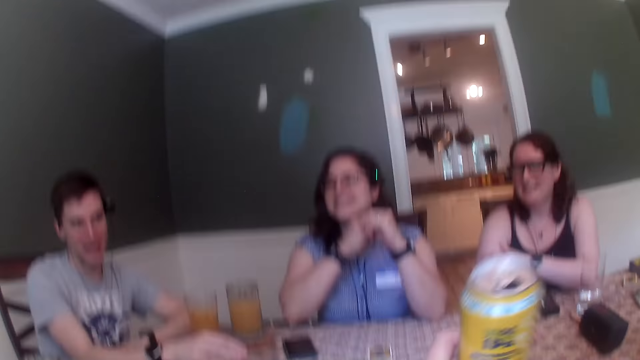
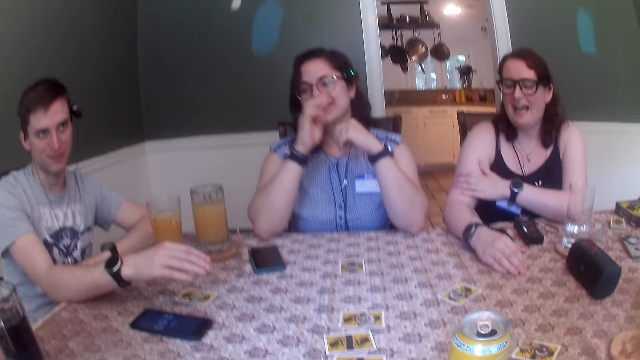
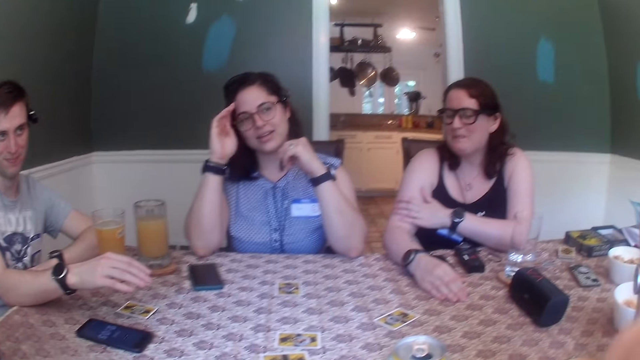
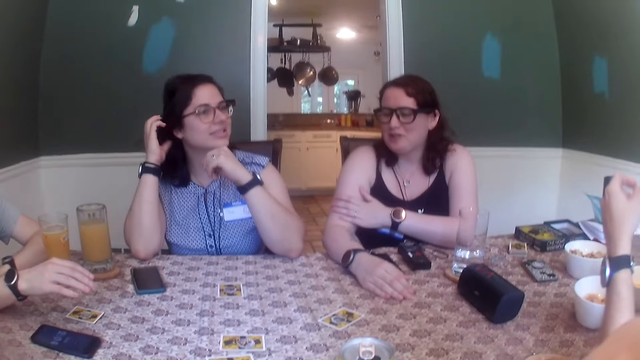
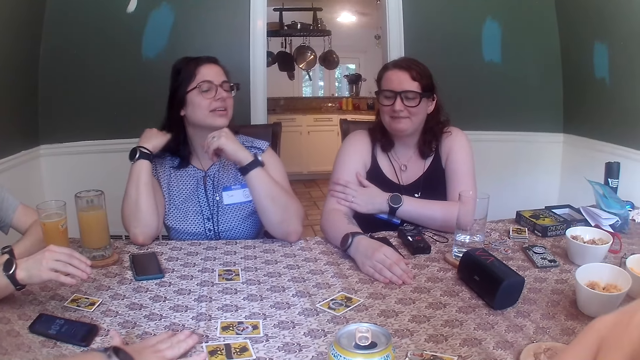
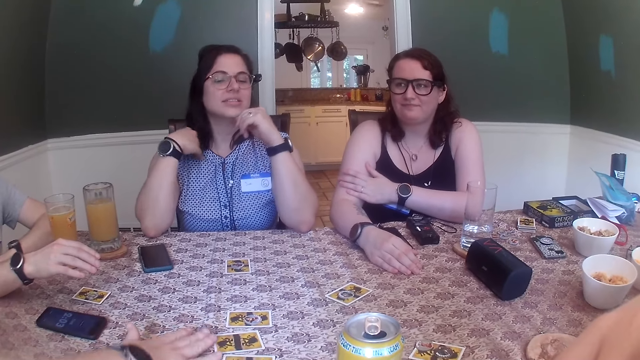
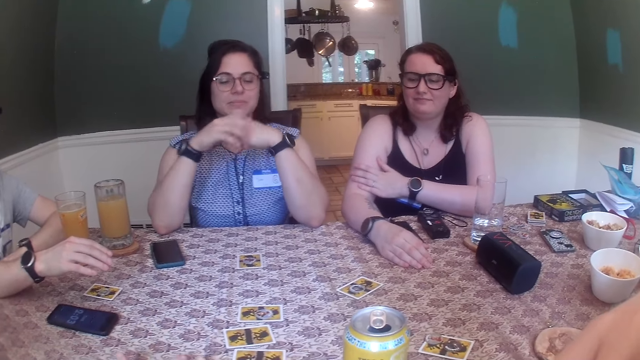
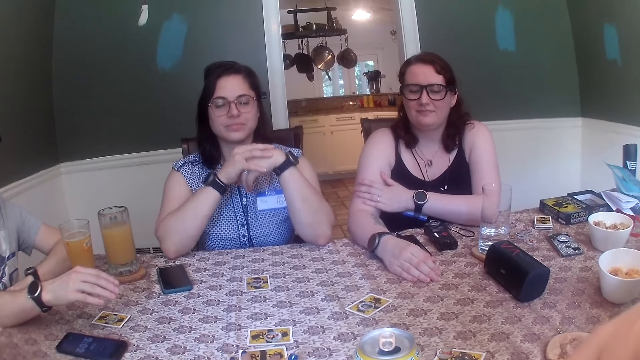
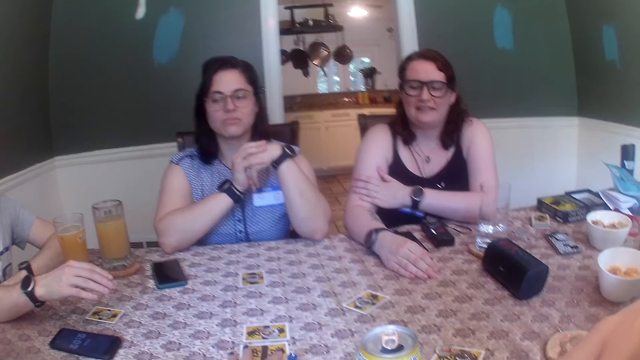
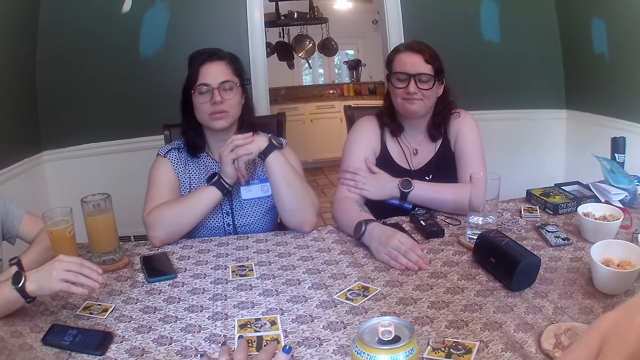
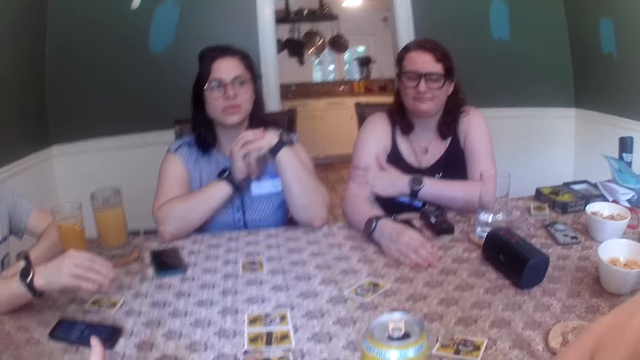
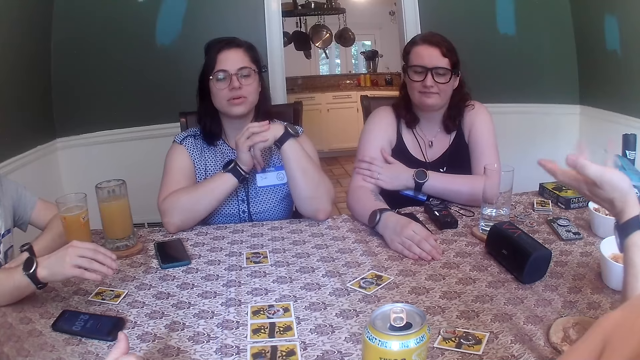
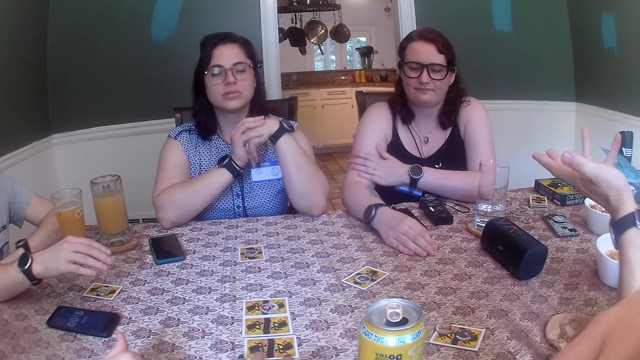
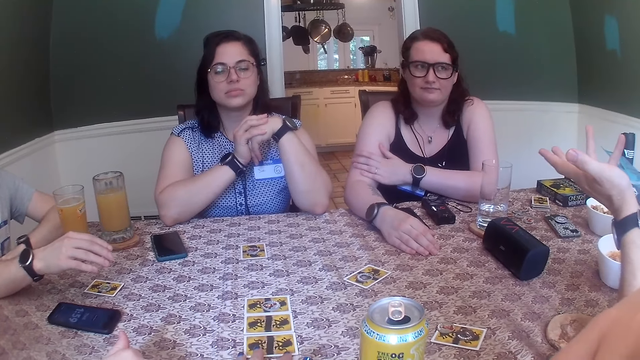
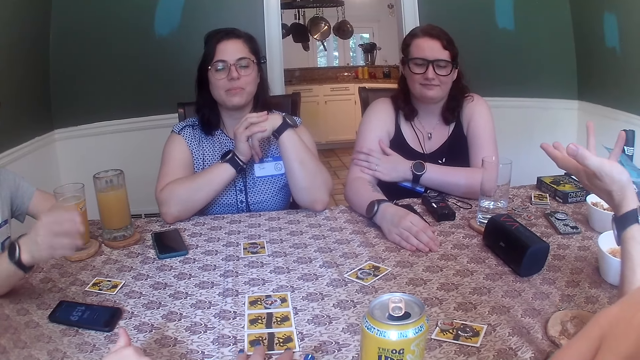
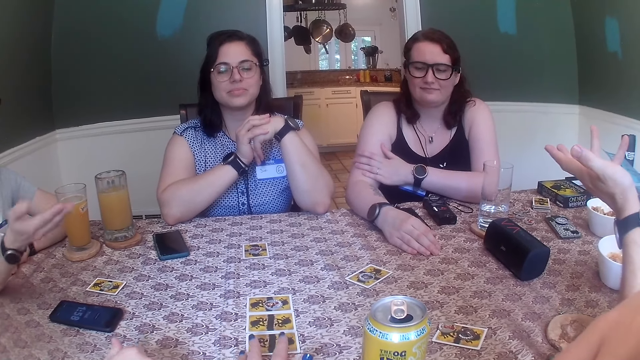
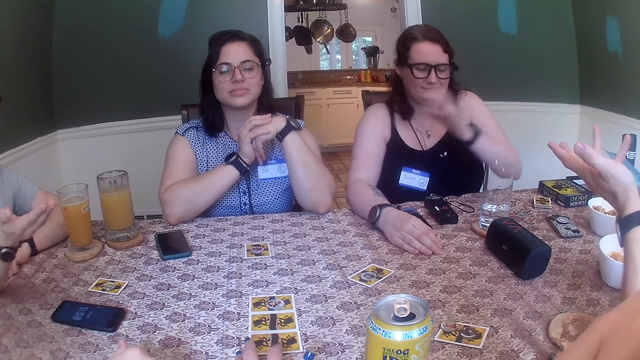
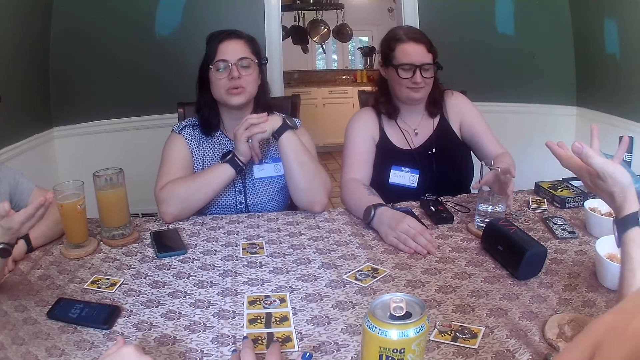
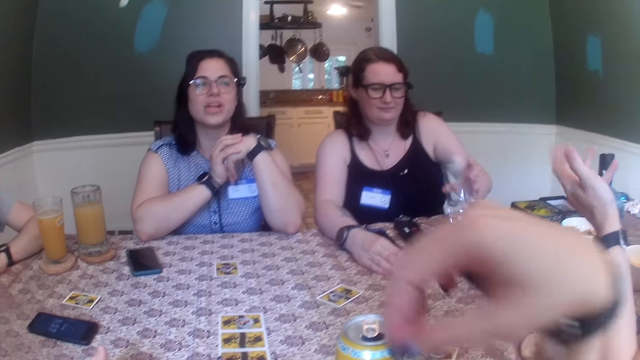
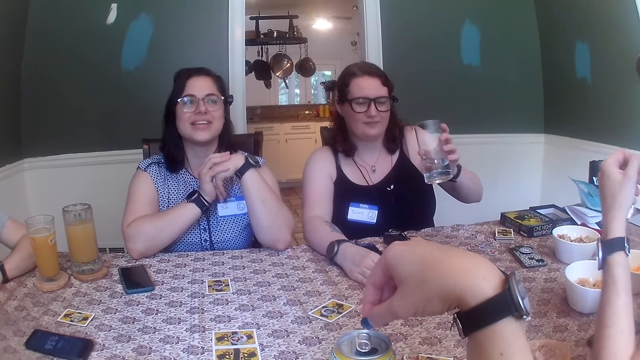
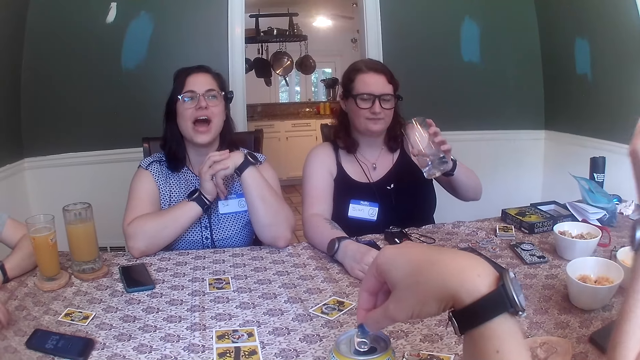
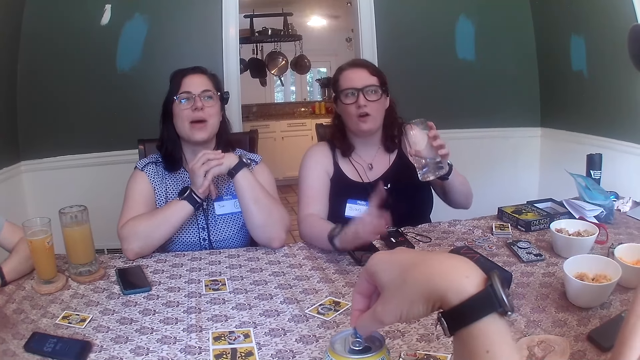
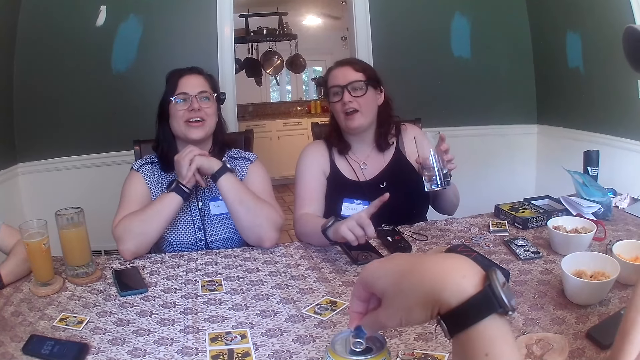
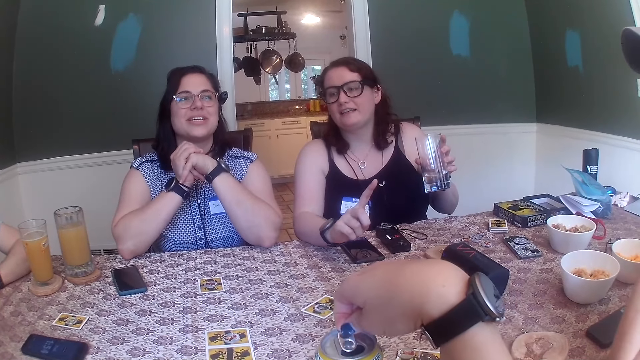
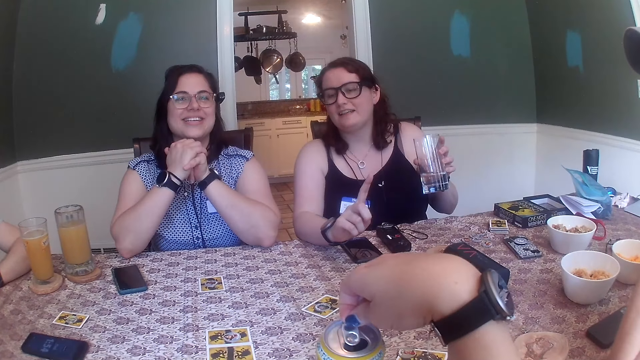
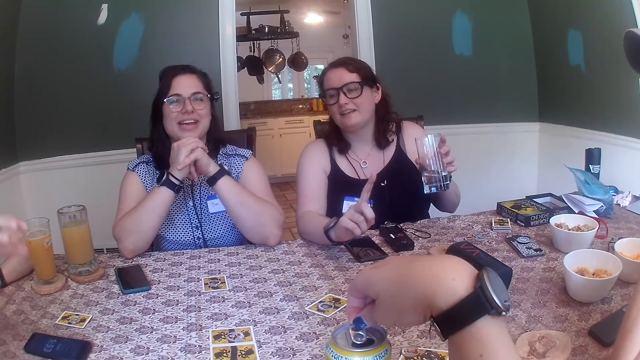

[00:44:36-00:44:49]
The woman places her right hand on the table. The camera wearer places the can of soft drink on the table with her left hand. She moves some cards on the table with her left hand. She looks at the people at the table. Another woman picks up a cup of water from a coaster on the table with her left hand. The camera wearer holds the can of soft drink's pull tab with her right hand. She touches the can top.

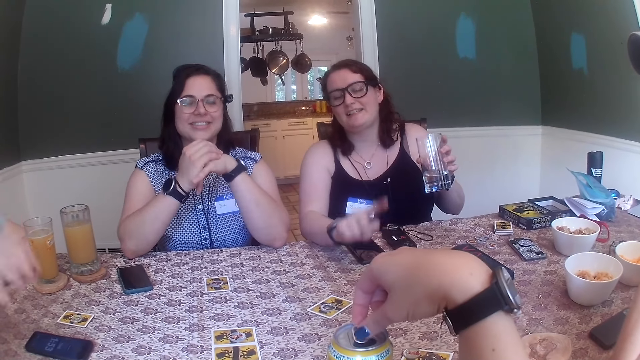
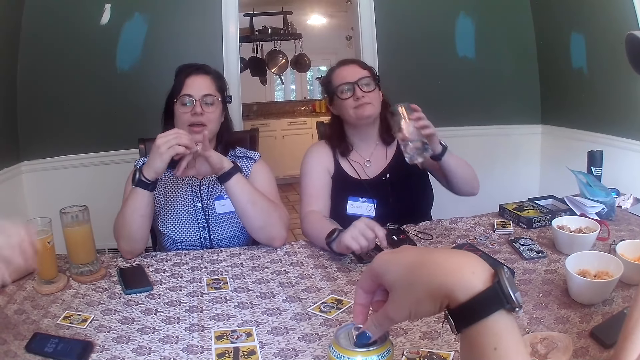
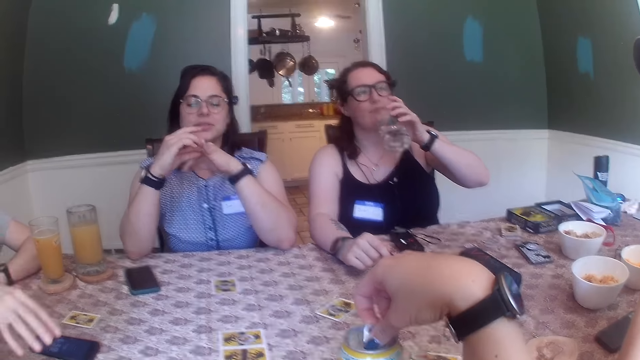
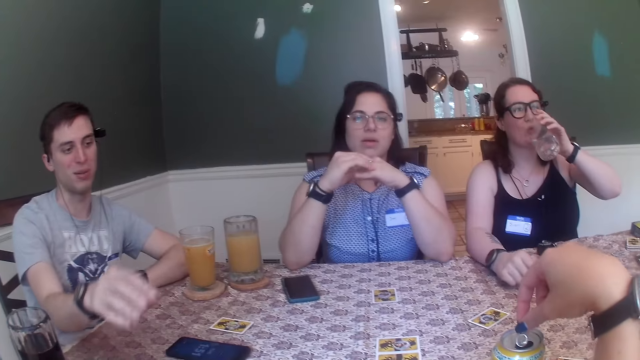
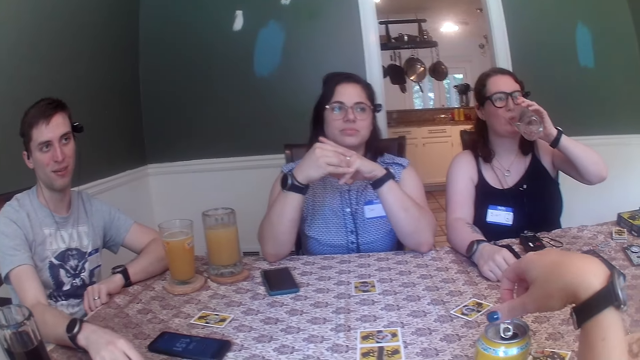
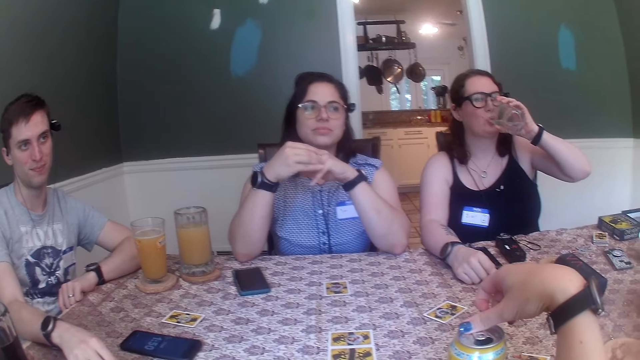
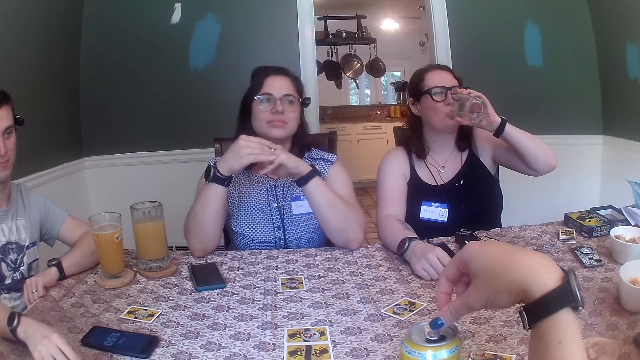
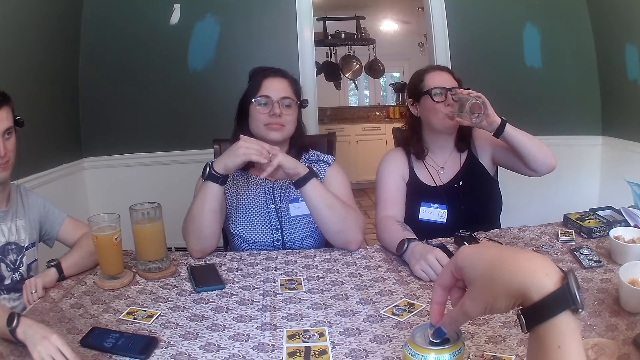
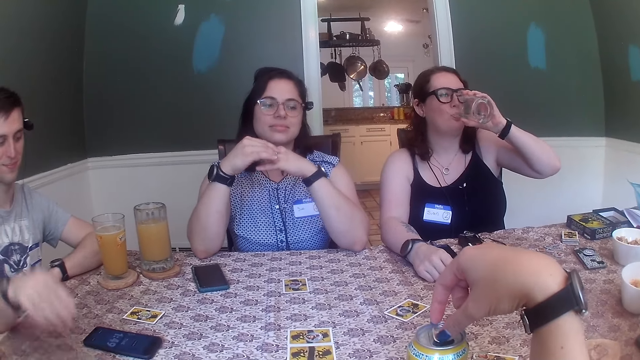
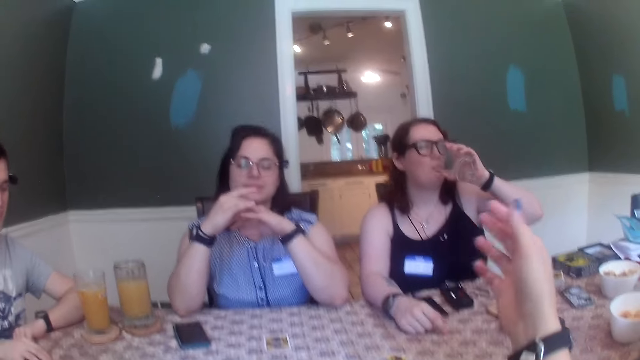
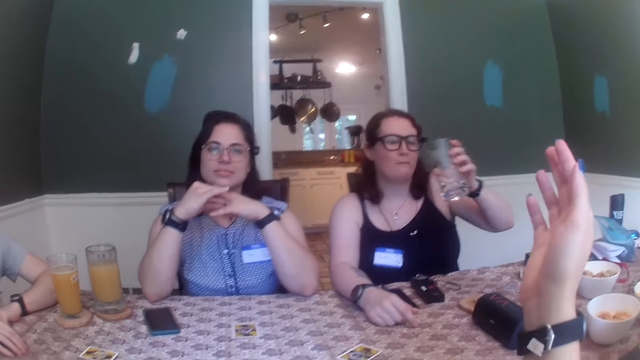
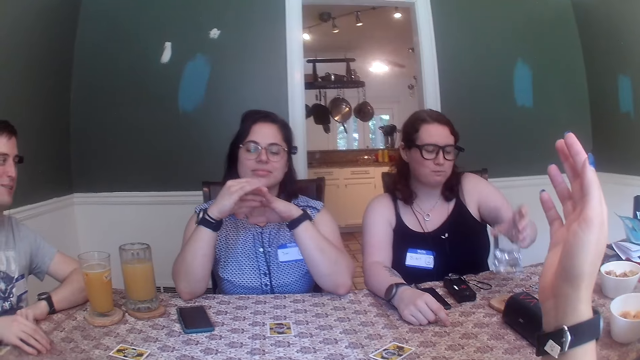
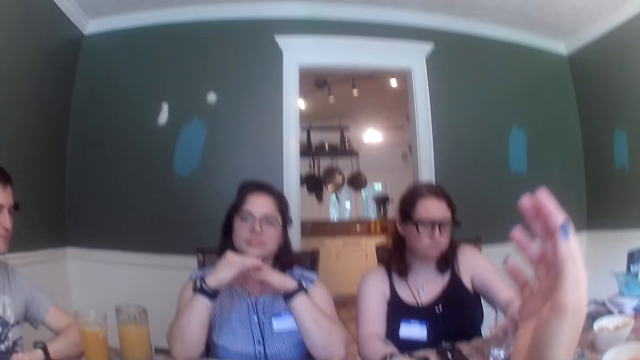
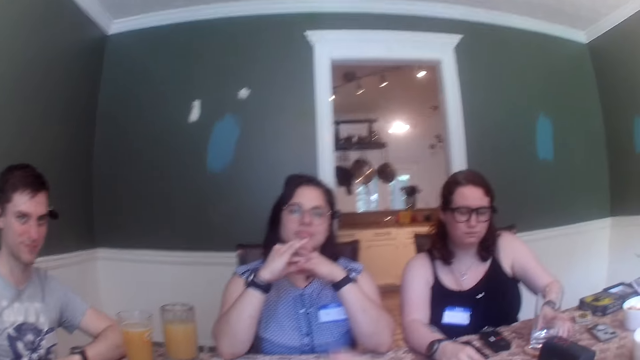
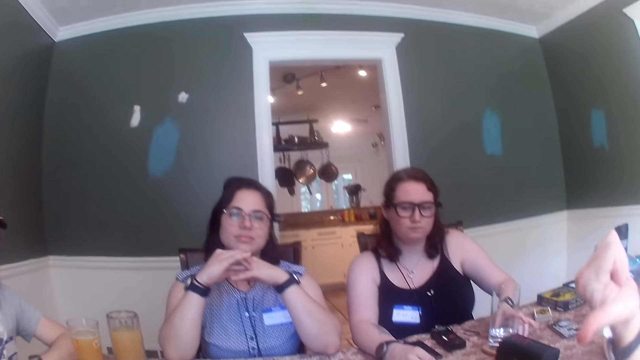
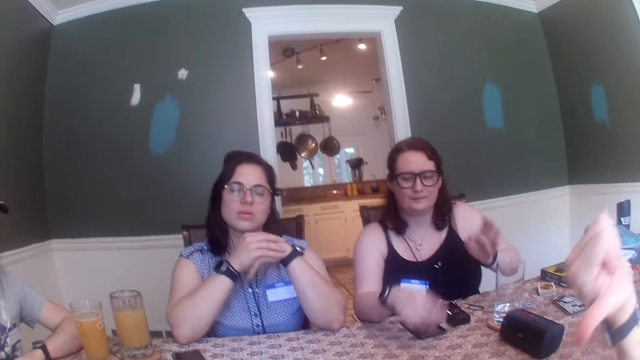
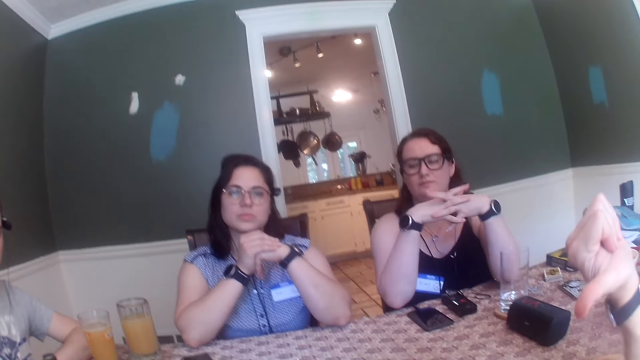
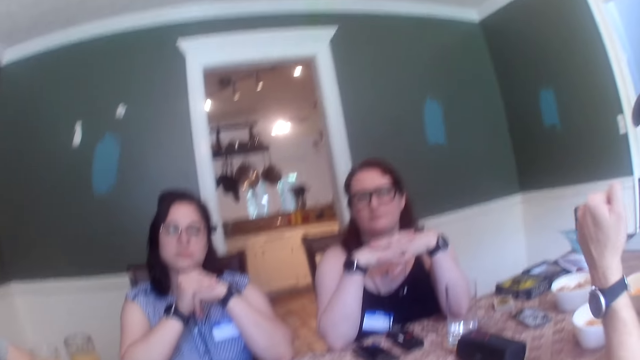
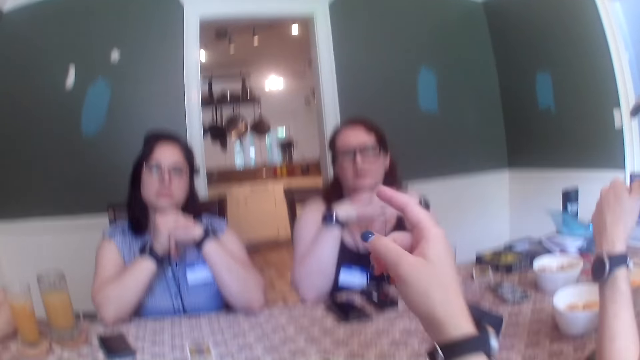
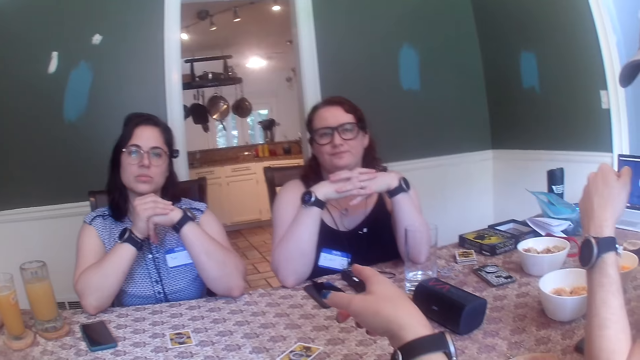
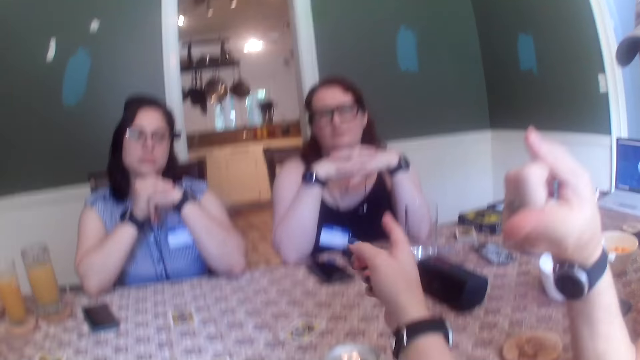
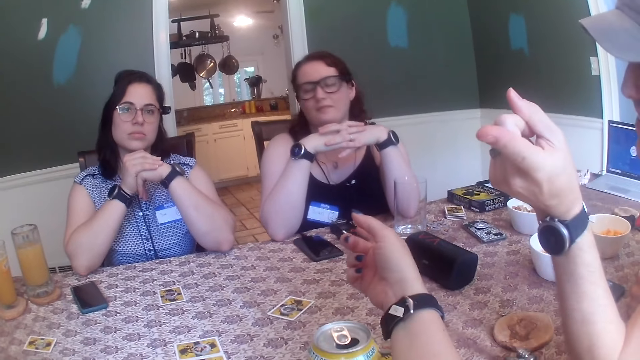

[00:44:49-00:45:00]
The woman drinks from the cup of water in her left hand. A man removes his right hand from the table. The camera wearer removes her right hand from the can of soft drink's pull tab. The man places his right hand on the table. The camera wearer talks to the people at the table. The woman places the cup of water on the coaster on the table with her left hand. The woman removes both hands from the table. The woman places both hands on the table.
